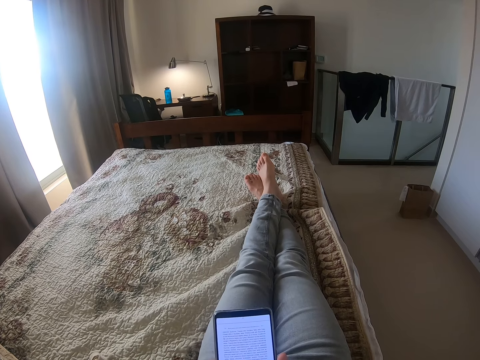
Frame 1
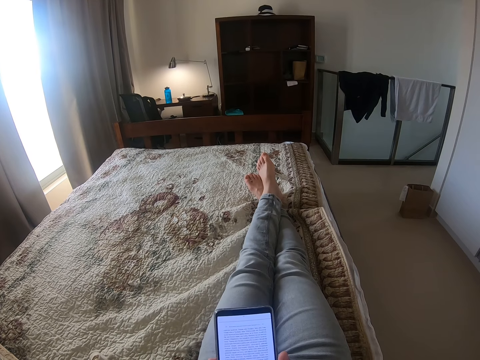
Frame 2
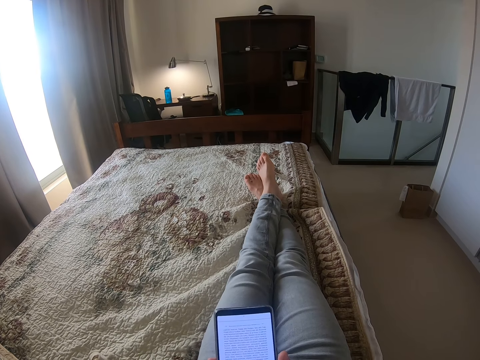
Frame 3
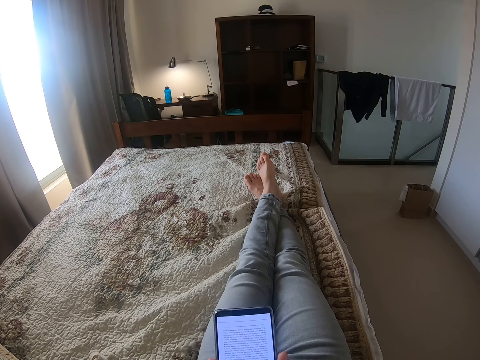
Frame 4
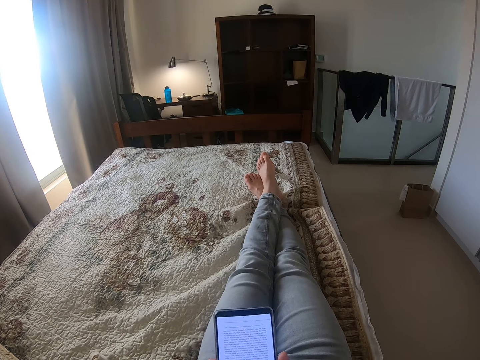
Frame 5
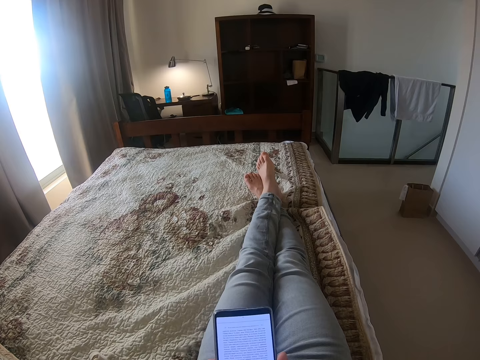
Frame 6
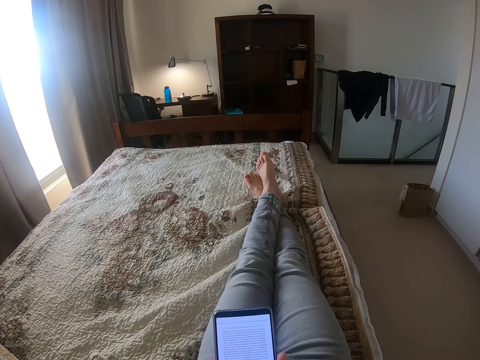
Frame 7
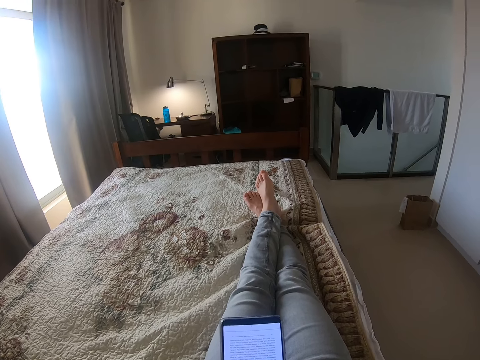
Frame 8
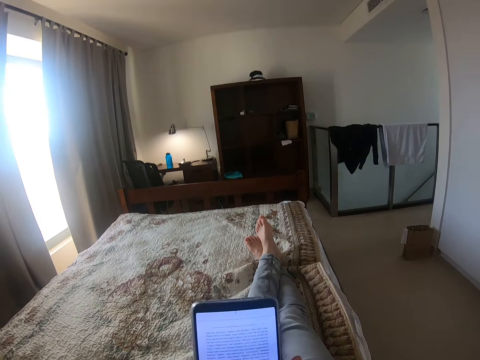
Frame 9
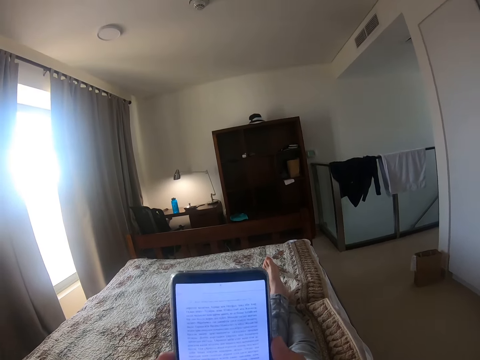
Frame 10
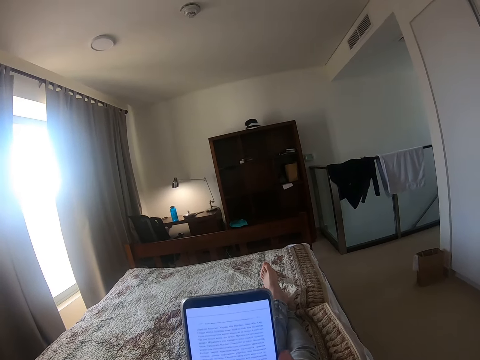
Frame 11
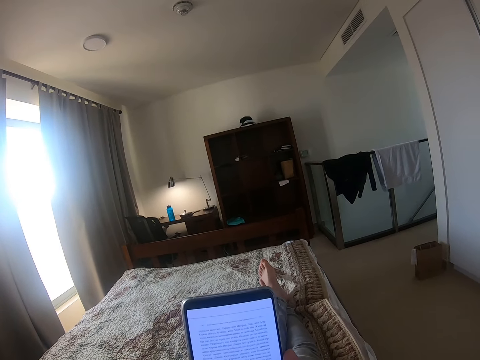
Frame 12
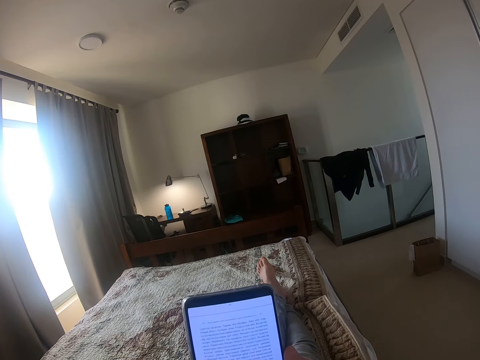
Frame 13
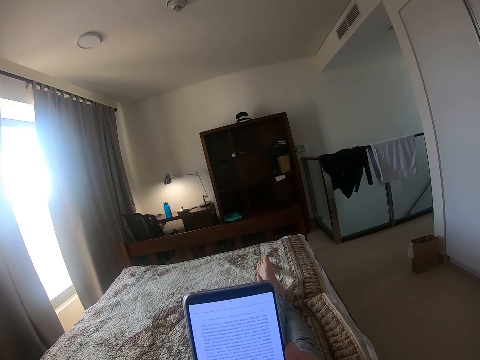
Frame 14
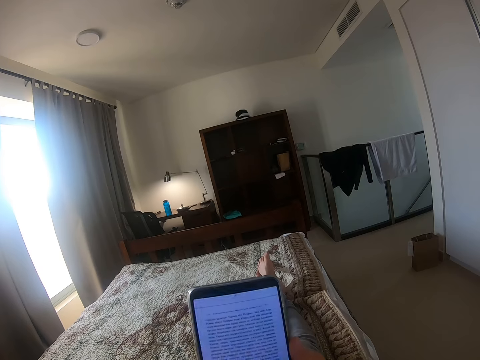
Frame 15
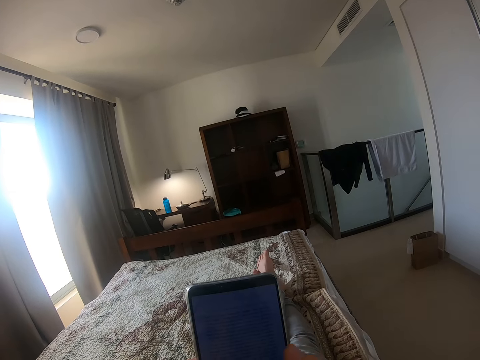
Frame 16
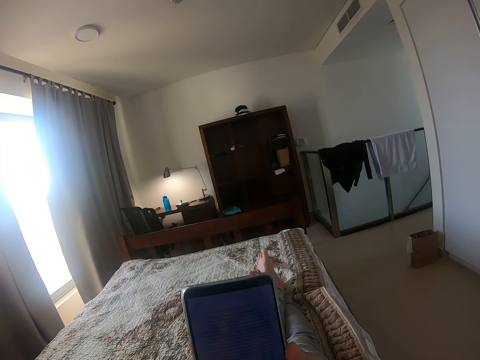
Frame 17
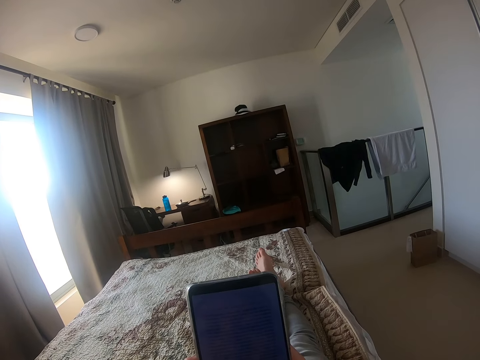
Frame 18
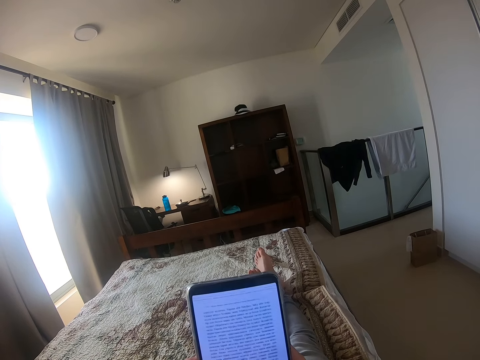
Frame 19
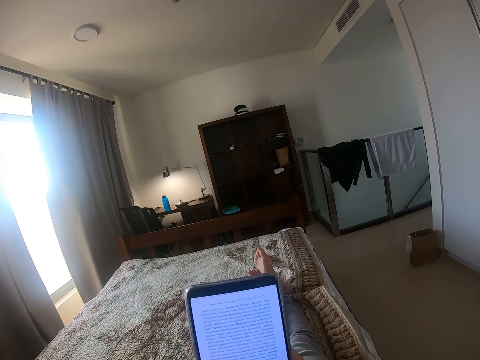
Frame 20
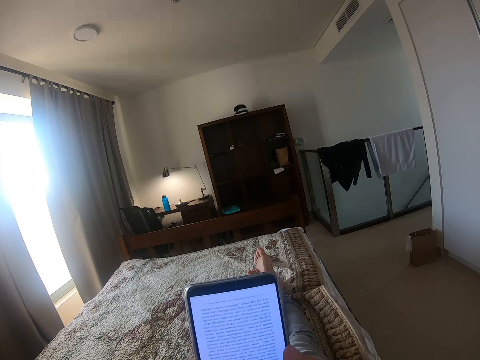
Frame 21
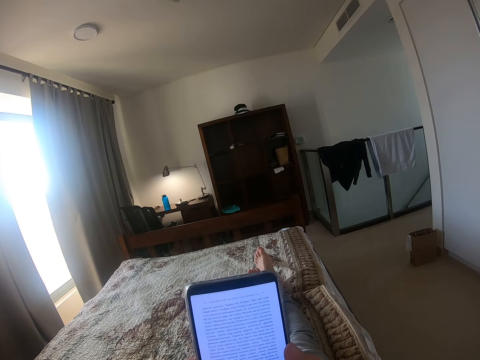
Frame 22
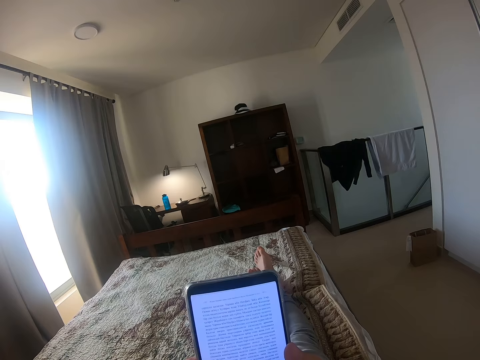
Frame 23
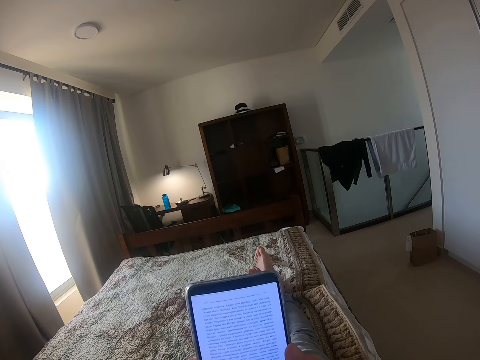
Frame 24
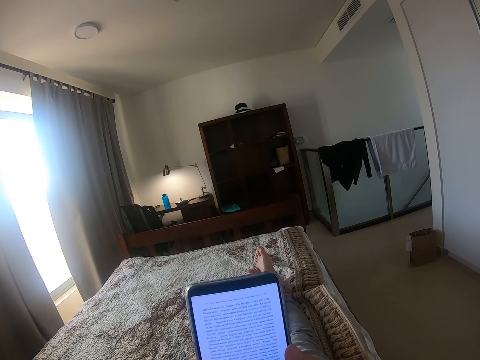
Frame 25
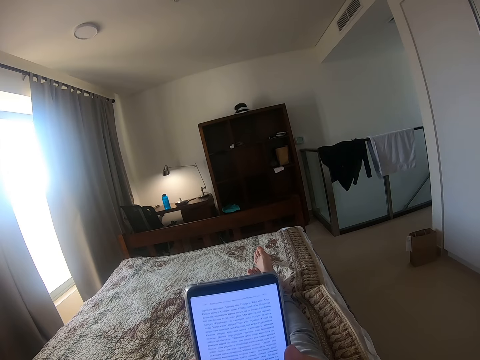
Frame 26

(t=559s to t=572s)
The camera wearer moves the phone. They check the phone.

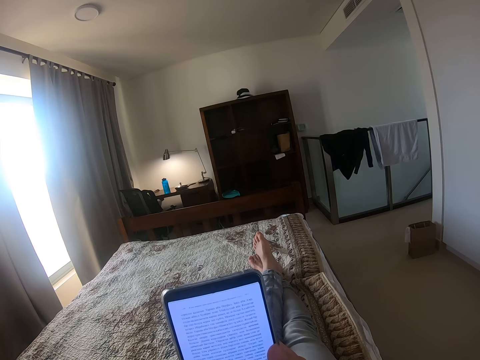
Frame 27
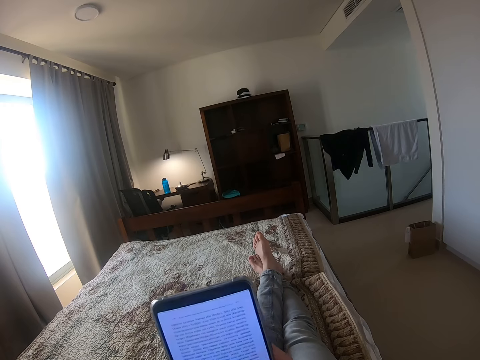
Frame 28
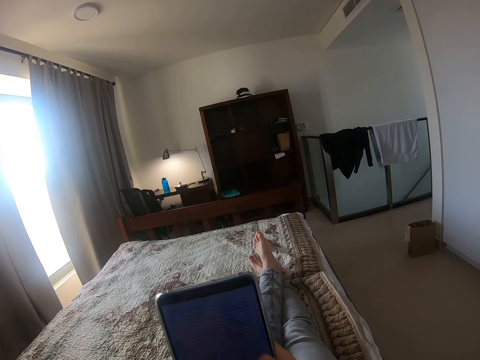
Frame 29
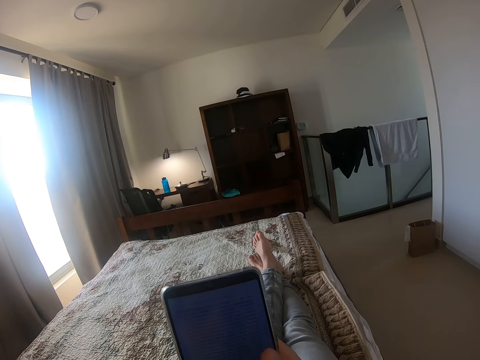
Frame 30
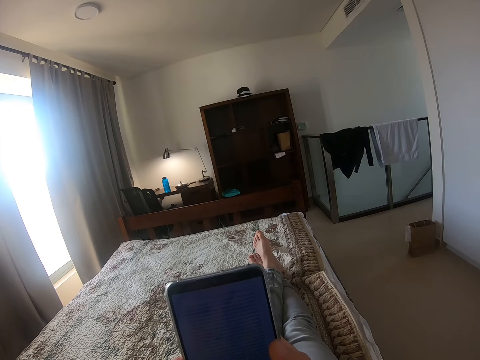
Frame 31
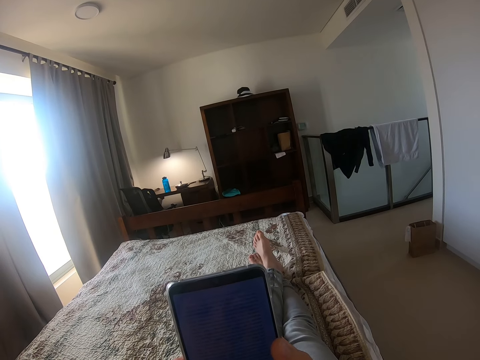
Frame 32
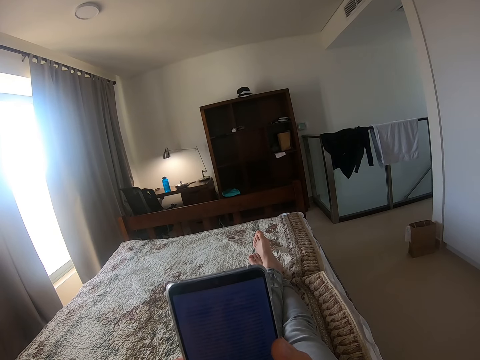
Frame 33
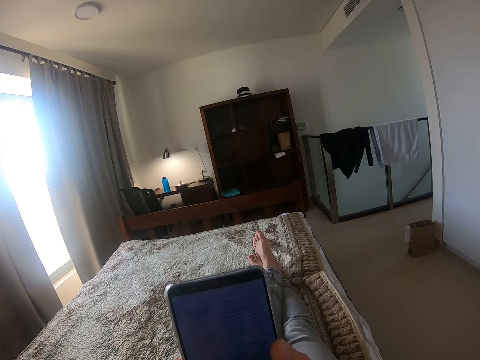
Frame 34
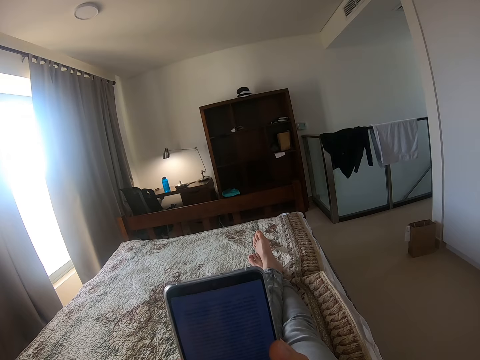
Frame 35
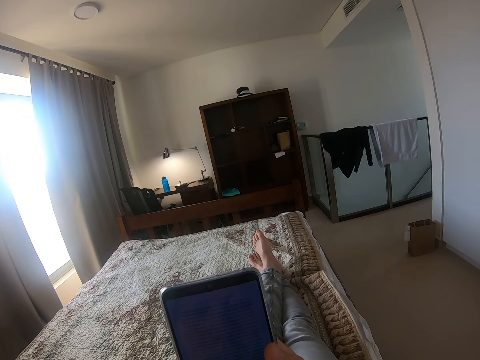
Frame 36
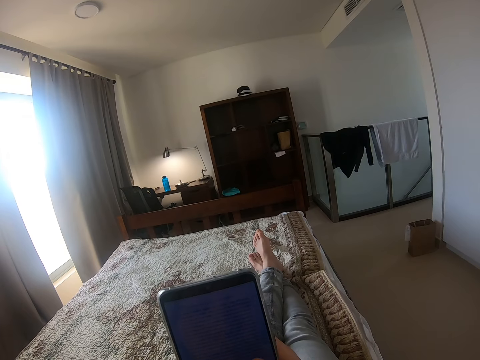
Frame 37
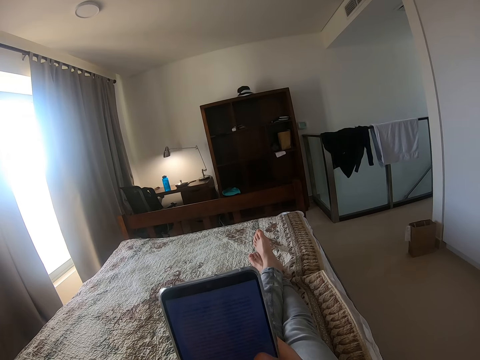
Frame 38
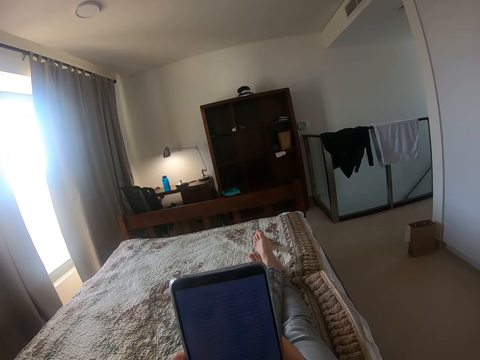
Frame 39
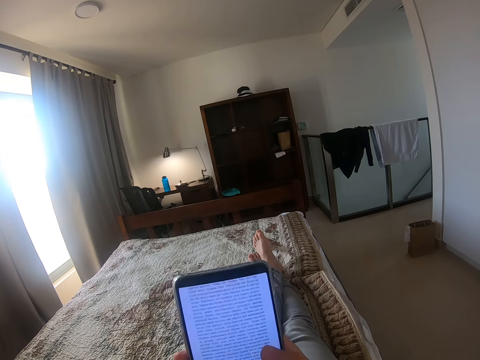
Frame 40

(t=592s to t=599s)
The camera wearer checks the phone. They move the phone.

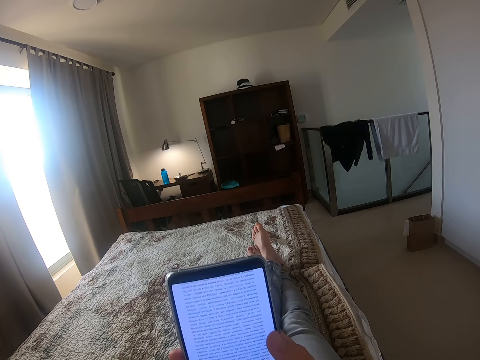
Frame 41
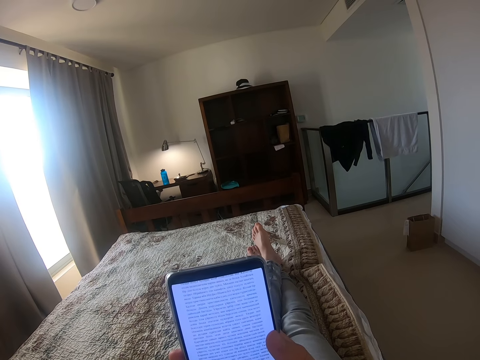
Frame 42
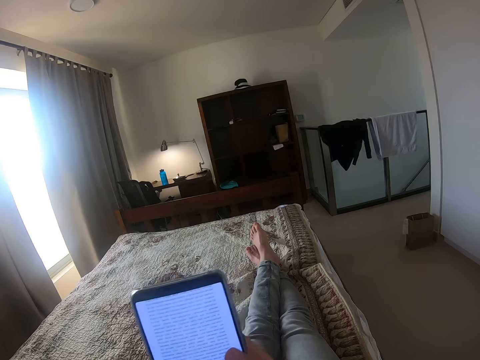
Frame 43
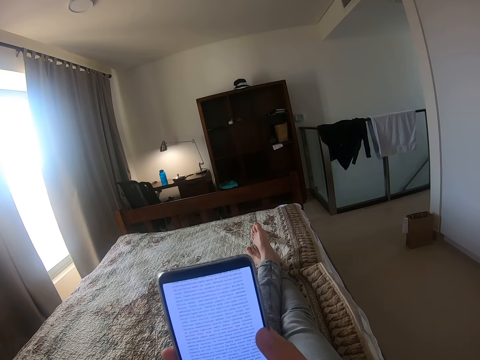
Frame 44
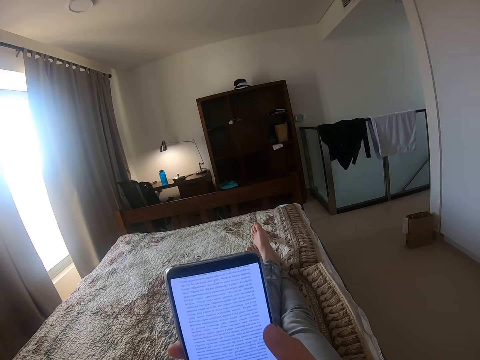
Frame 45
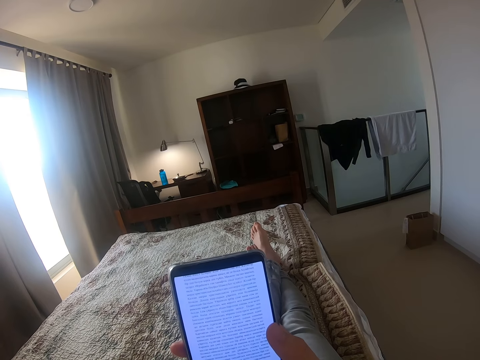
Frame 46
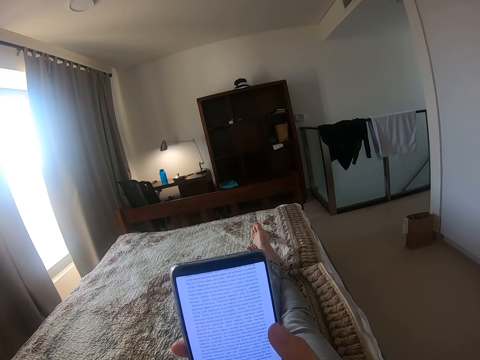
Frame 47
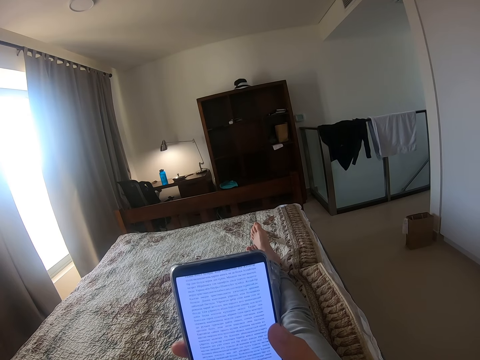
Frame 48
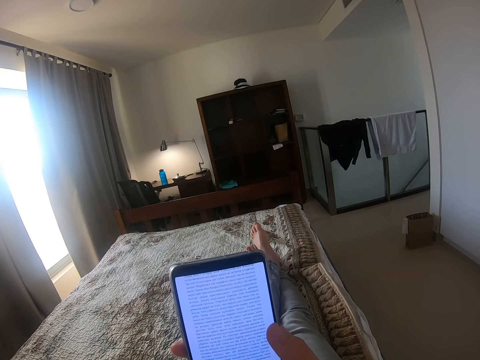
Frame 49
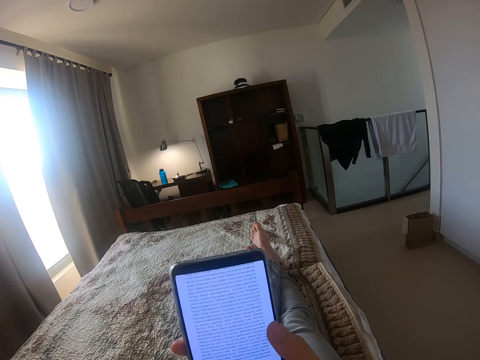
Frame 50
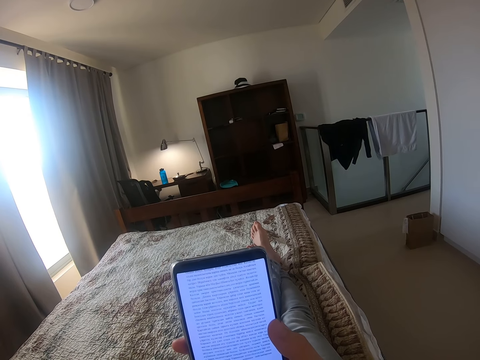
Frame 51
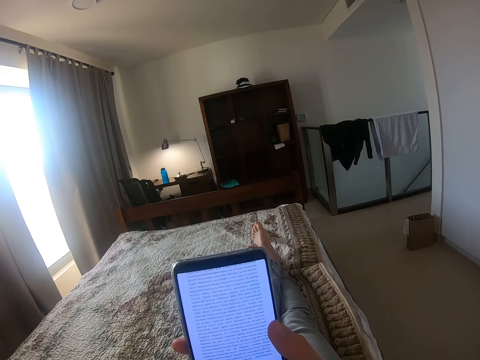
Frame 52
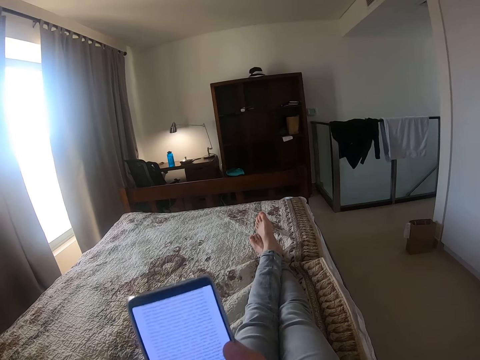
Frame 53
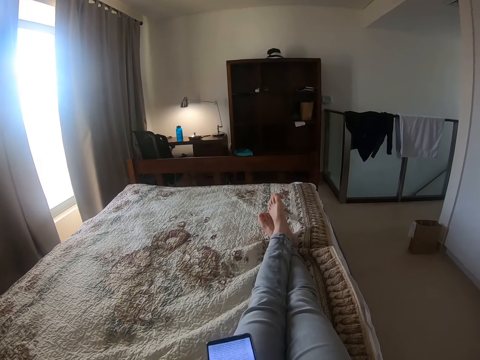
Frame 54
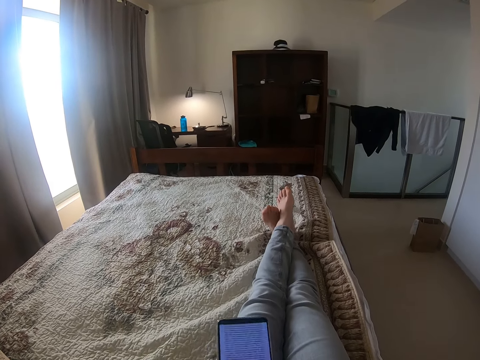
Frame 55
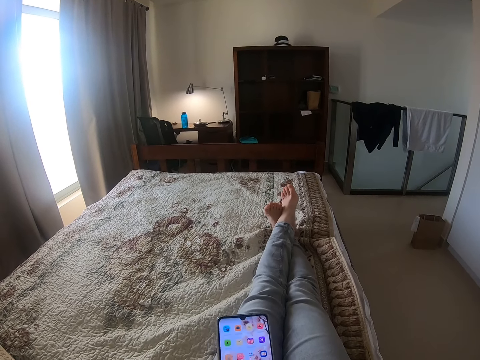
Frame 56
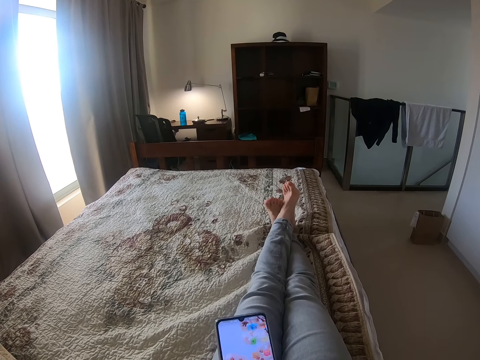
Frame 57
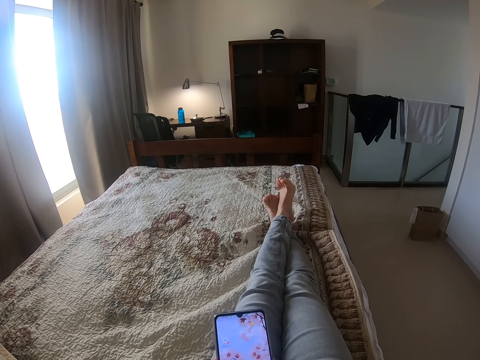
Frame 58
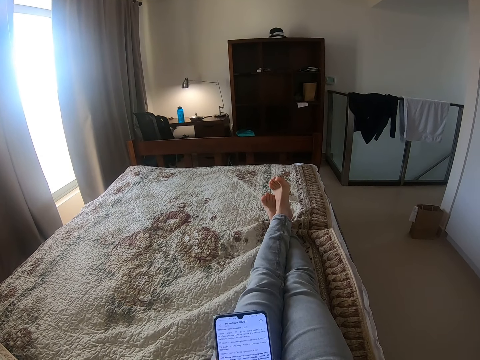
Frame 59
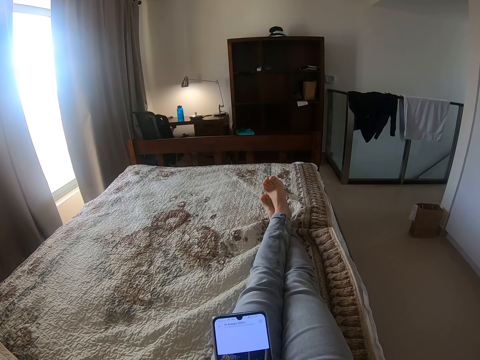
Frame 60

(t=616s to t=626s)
The camera wearer moves the phone. They check the phone. They move the phone. They check the phone.
